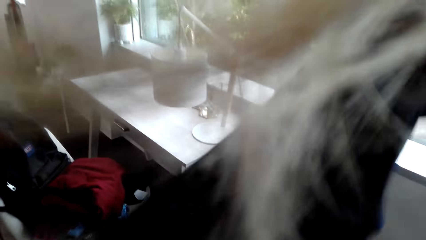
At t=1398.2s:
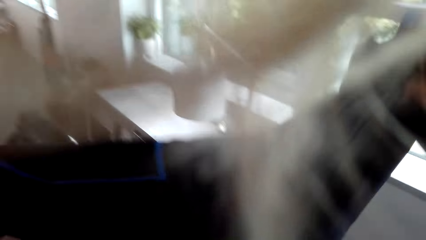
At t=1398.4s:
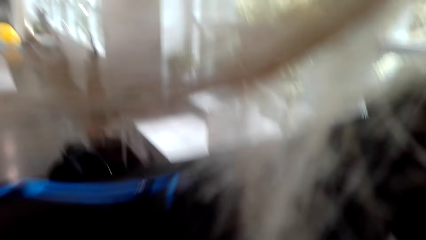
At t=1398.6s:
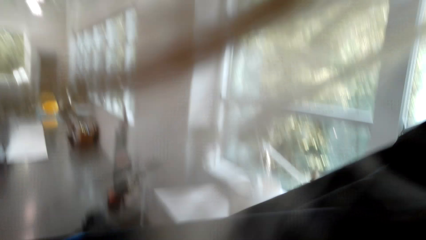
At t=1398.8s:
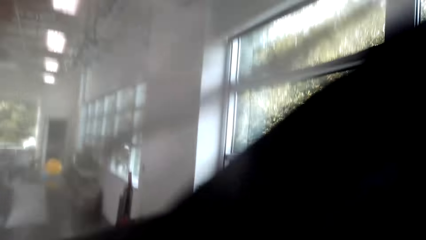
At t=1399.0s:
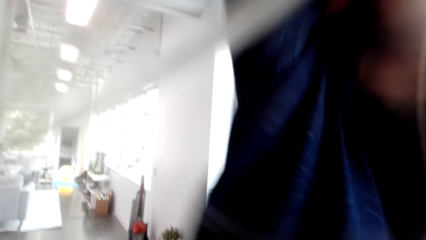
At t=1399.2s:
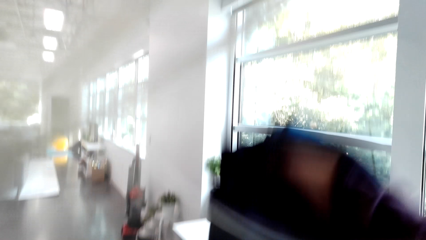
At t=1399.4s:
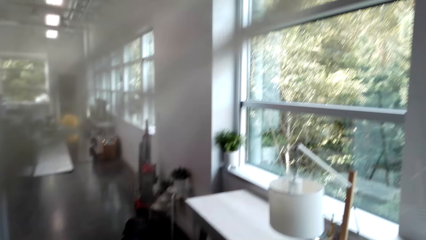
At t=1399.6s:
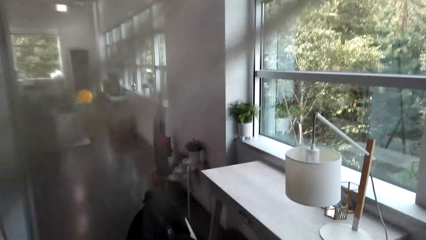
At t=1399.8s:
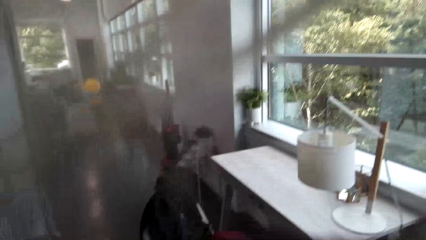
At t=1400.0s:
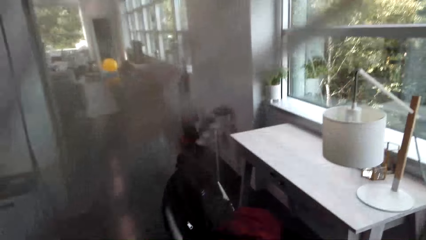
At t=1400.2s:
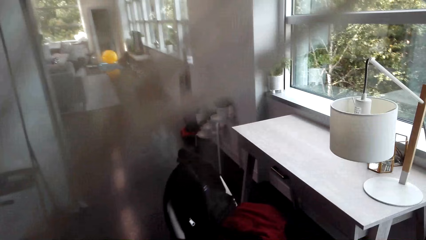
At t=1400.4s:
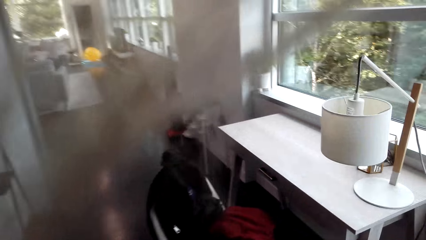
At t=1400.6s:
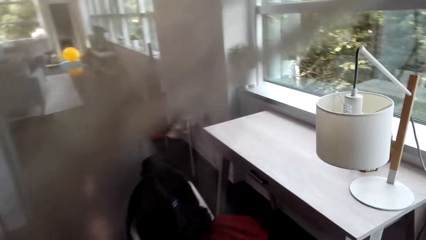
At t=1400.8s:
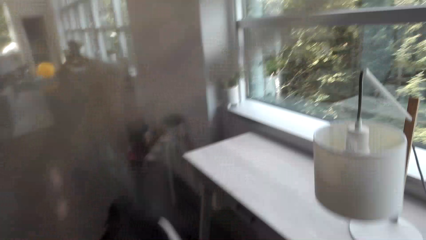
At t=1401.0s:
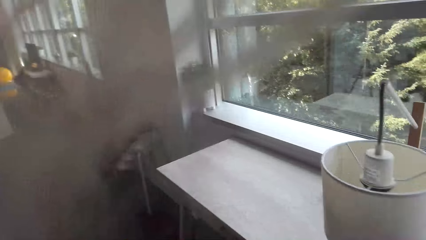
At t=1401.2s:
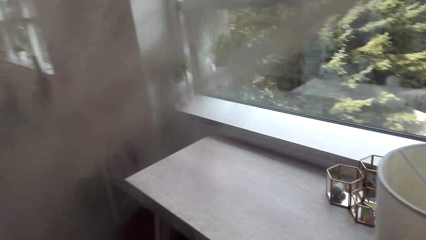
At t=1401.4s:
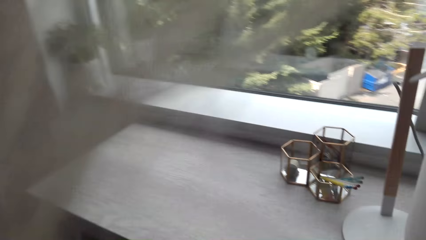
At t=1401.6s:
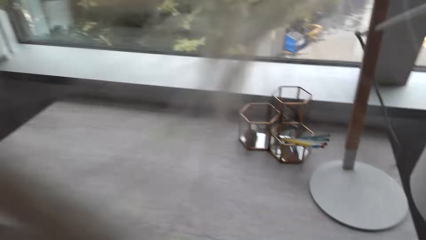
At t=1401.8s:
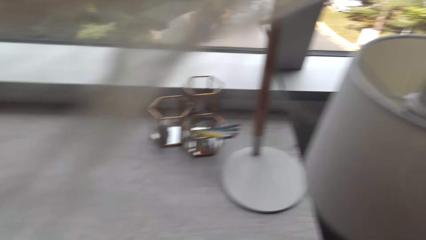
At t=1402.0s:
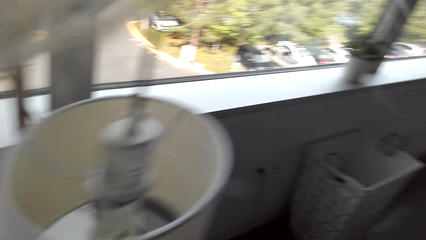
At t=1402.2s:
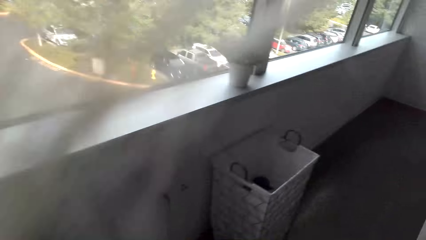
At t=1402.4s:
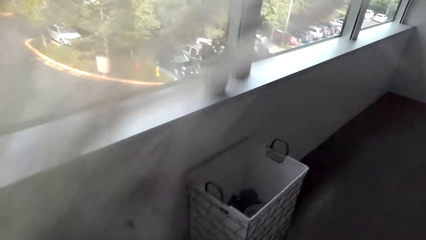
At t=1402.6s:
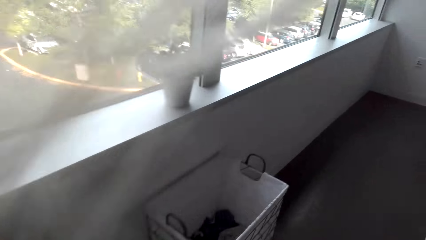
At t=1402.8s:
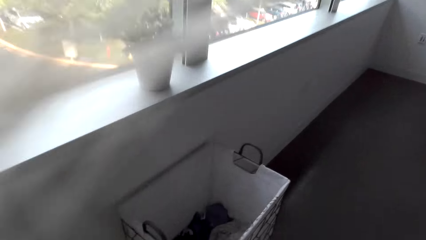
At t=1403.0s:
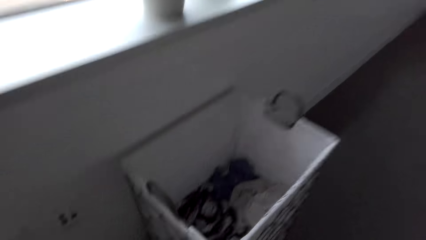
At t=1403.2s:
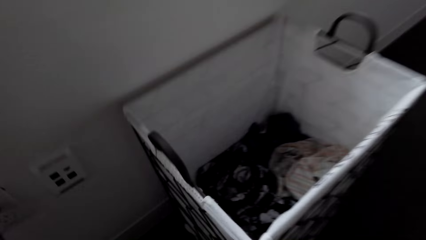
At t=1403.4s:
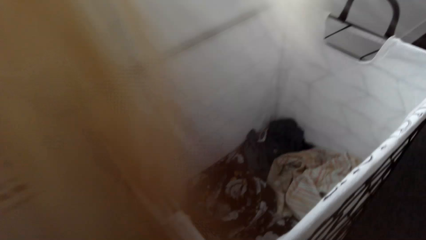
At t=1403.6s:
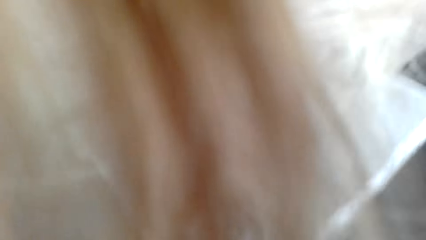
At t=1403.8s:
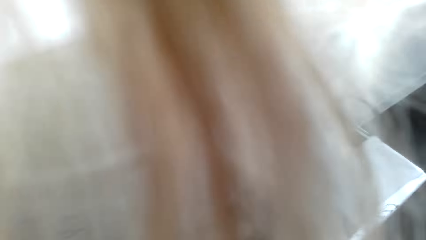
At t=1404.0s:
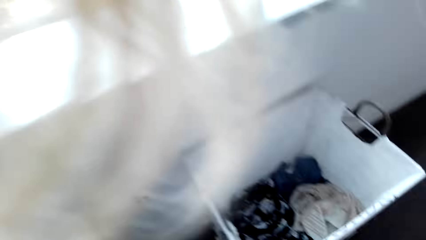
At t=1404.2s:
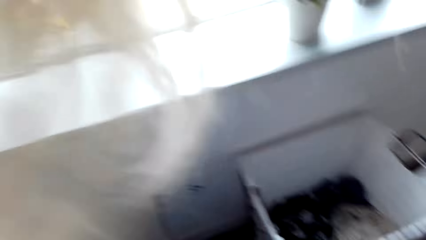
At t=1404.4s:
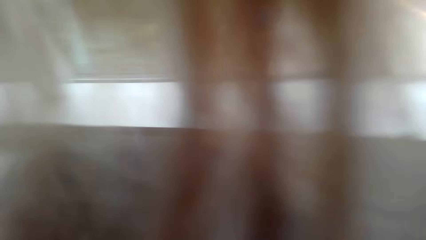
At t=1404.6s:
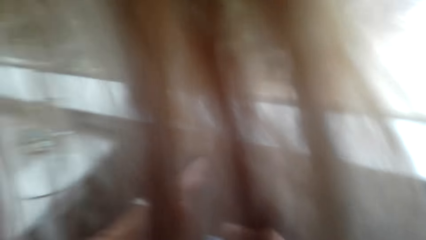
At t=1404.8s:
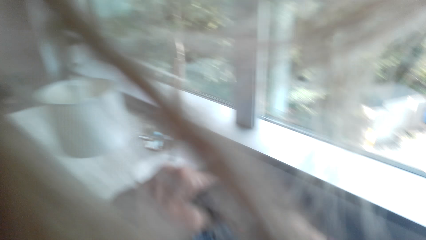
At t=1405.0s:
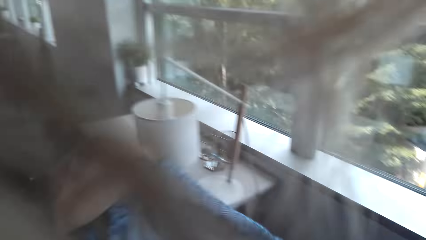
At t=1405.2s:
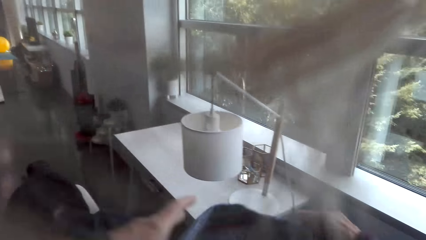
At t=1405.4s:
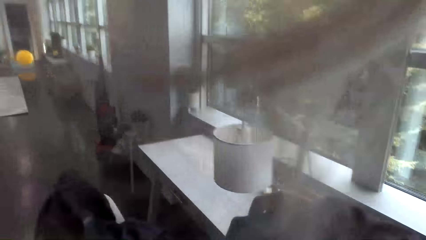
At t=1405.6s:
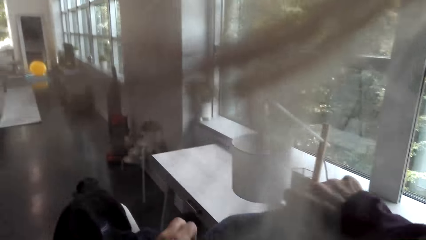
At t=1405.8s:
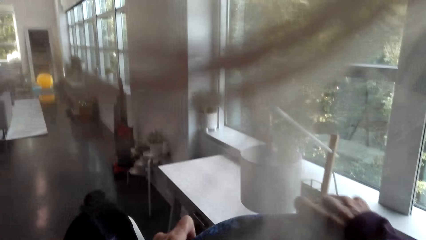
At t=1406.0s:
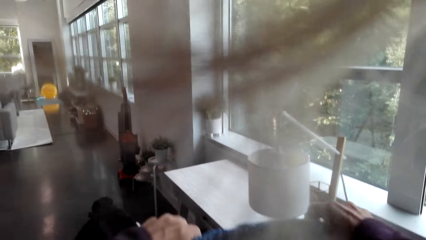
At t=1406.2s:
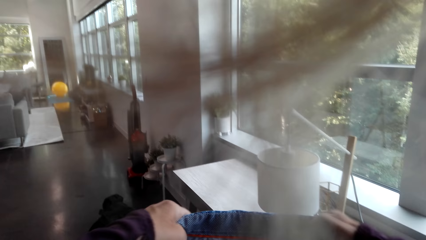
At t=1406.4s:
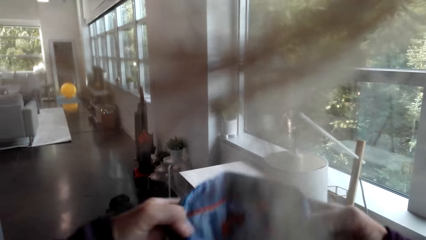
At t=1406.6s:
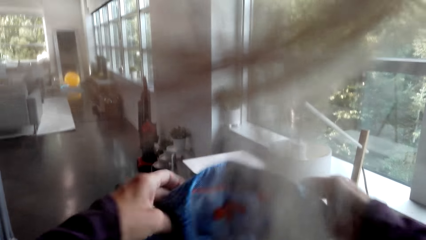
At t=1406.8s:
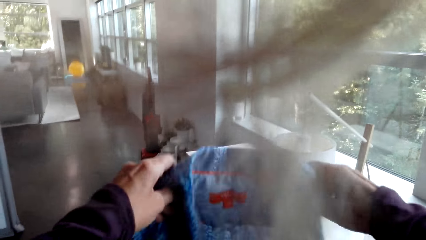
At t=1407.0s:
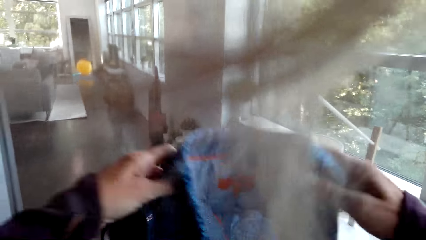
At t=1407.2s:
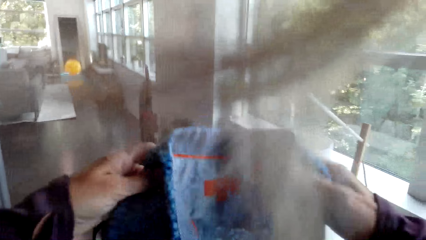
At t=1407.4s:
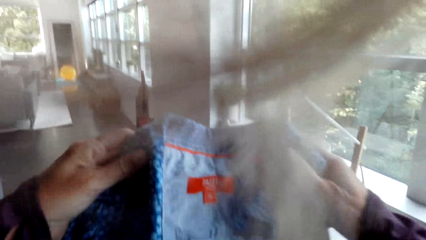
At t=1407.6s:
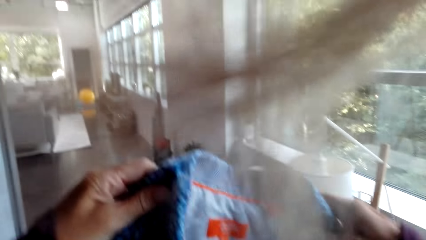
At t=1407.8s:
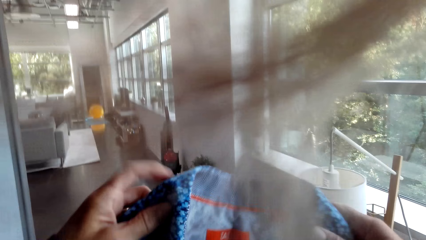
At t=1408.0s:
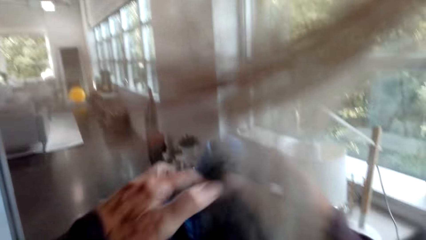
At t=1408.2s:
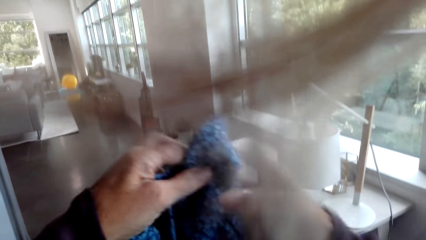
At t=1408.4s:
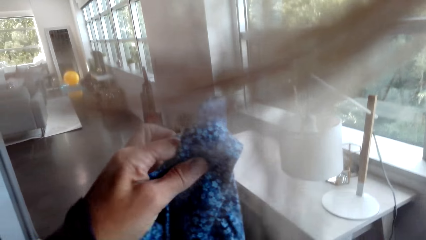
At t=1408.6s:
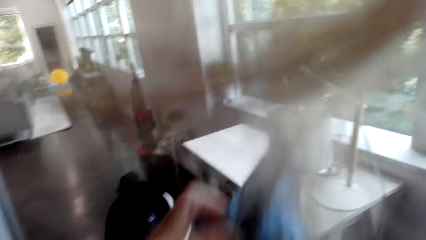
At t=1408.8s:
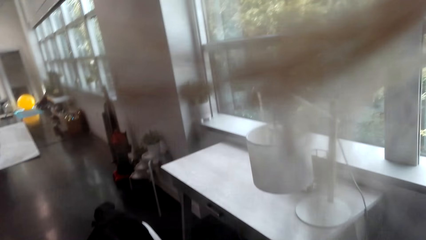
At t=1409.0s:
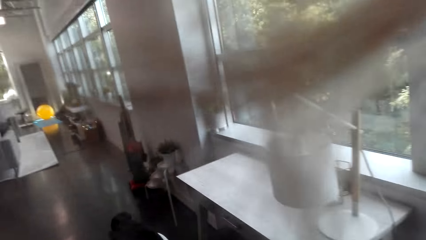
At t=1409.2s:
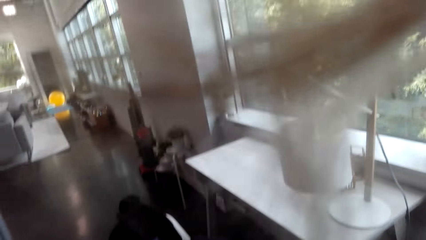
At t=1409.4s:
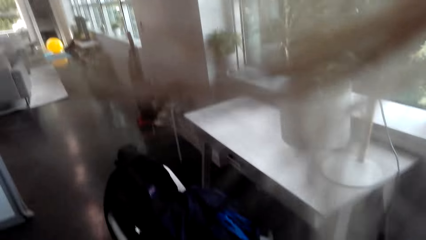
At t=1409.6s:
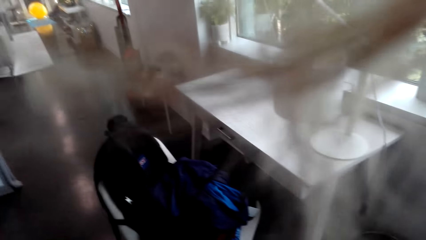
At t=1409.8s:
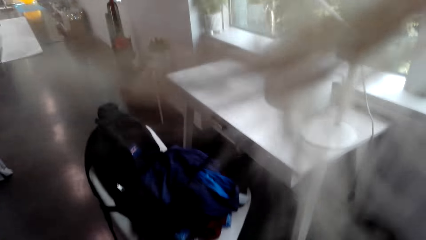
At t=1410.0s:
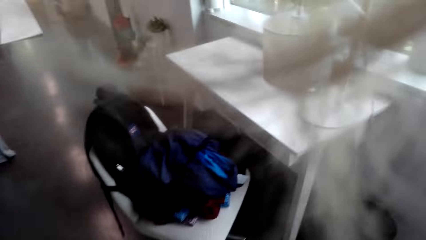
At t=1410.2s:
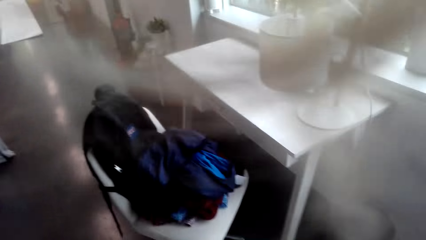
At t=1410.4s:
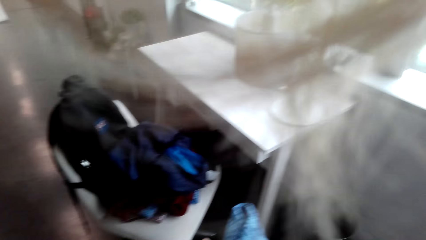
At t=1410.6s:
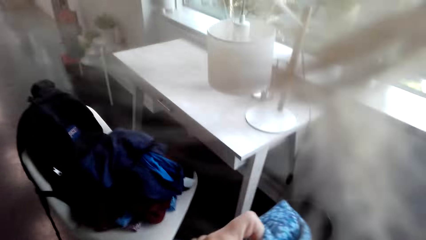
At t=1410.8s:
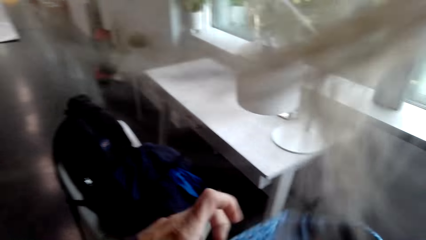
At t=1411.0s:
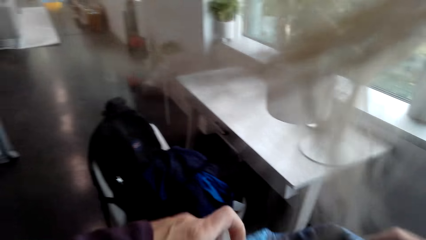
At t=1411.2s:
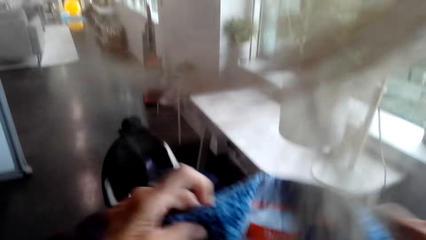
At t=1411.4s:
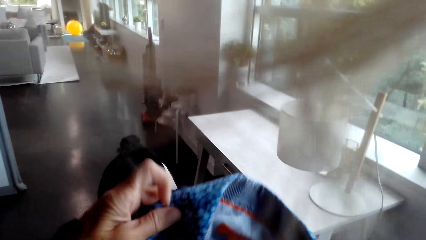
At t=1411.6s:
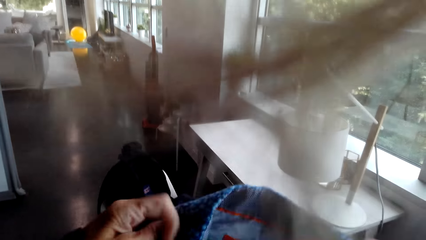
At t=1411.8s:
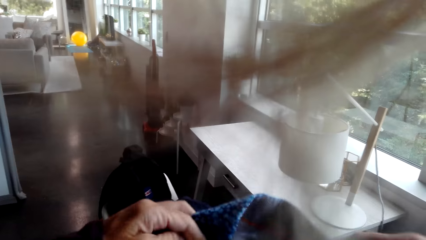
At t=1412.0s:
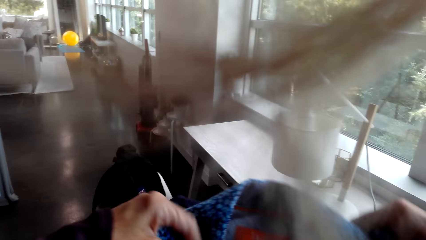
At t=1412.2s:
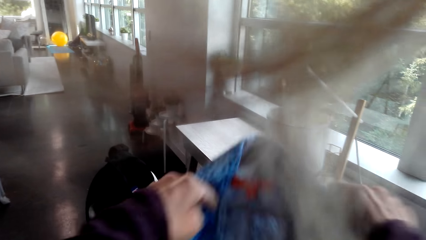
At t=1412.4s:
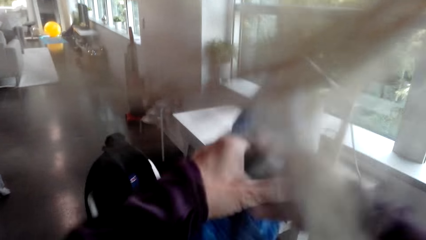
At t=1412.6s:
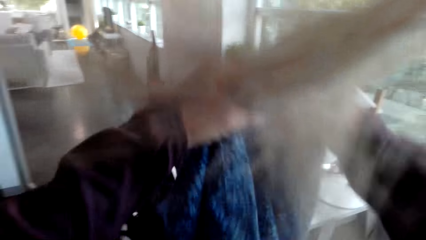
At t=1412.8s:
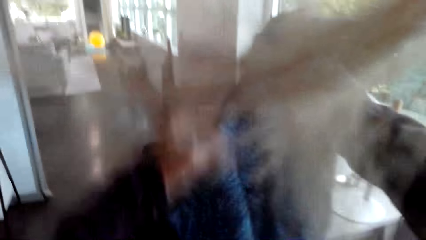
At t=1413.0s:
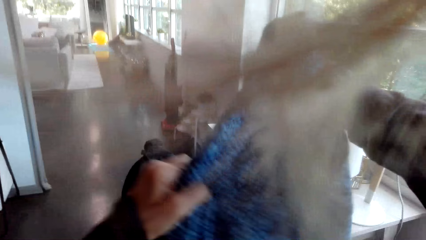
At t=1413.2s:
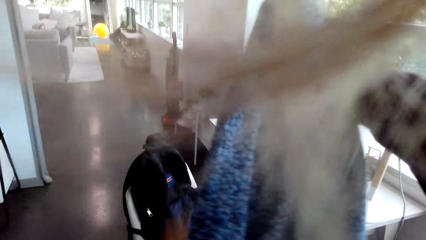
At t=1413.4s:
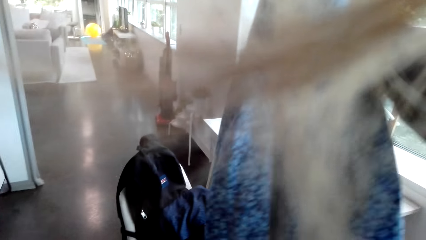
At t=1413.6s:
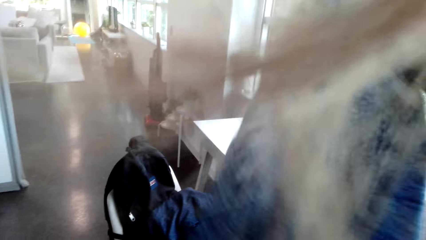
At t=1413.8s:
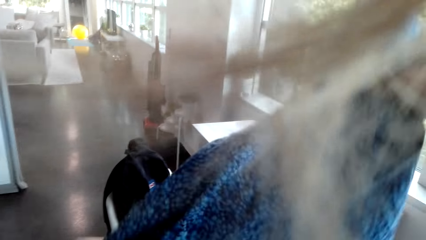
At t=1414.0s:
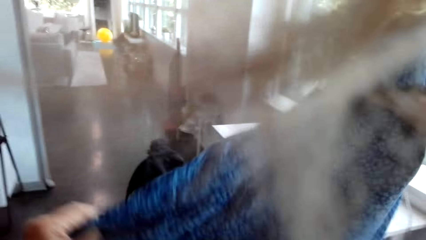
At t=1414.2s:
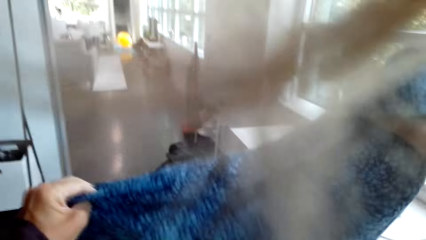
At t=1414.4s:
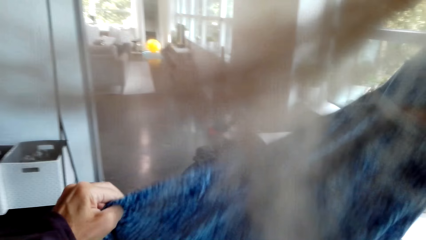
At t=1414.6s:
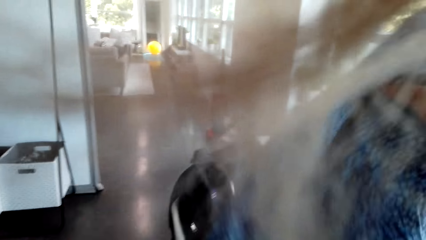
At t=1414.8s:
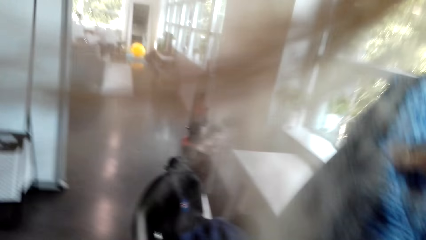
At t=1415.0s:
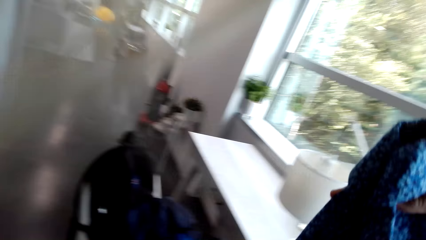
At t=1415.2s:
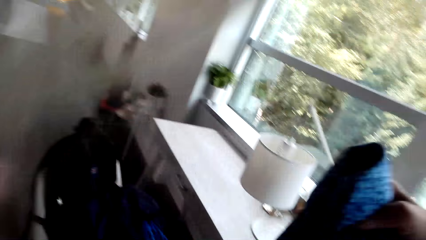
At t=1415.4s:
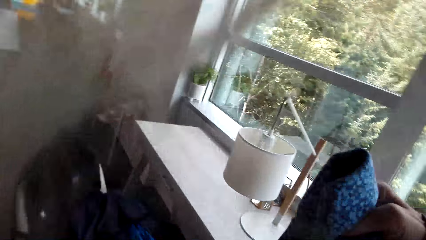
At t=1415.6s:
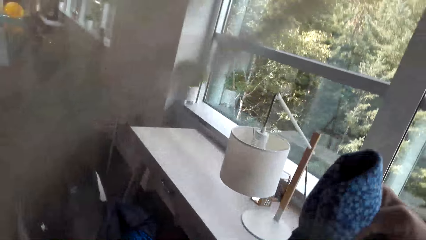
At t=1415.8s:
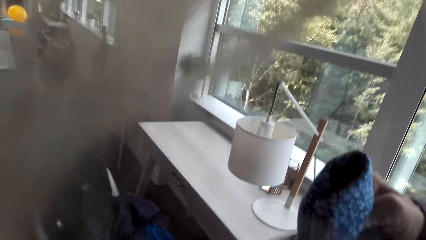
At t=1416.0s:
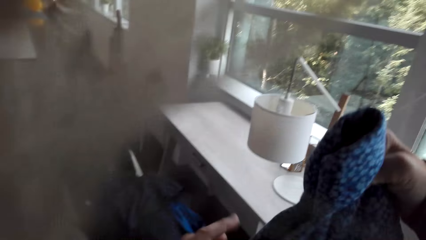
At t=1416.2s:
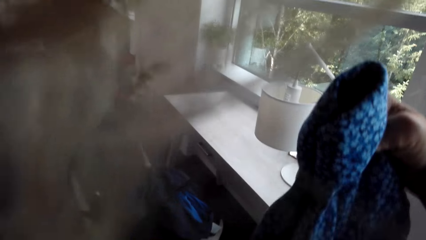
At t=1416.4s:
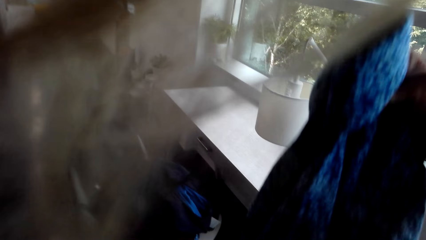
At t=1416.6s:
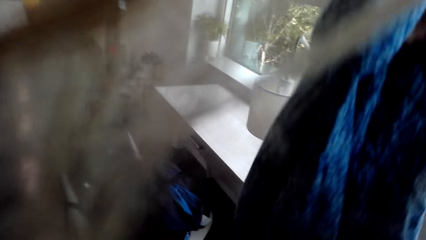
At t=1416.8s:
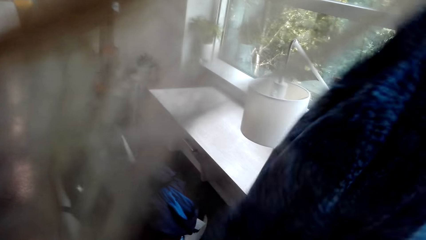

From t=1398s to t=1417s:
The camera wearer walks around the house. They move towards the table. They pick a cloth from the bucket. They fold the shirt.
